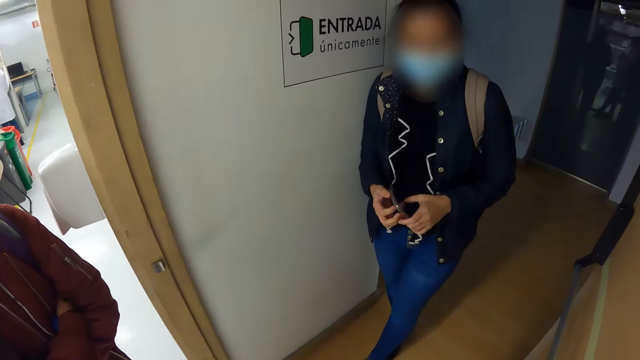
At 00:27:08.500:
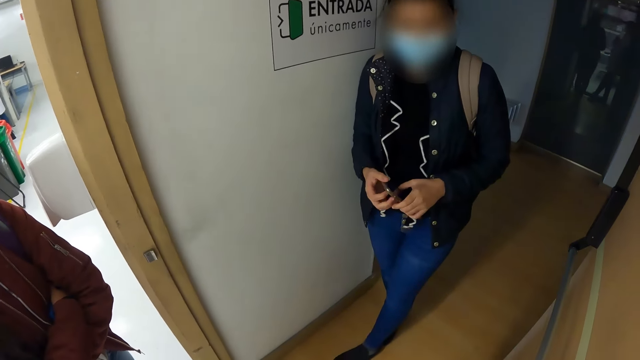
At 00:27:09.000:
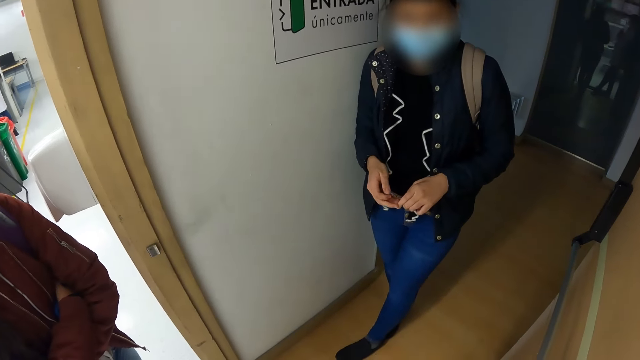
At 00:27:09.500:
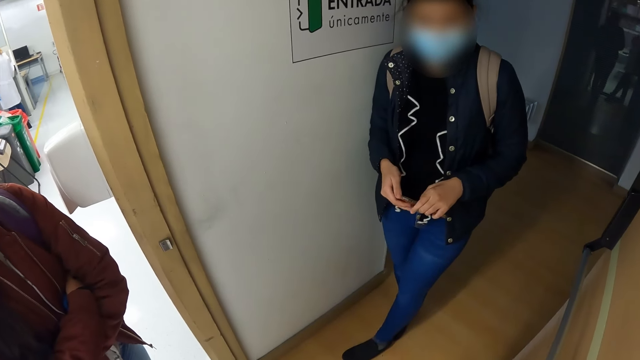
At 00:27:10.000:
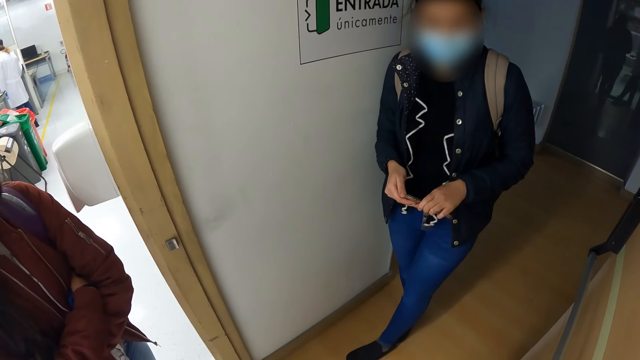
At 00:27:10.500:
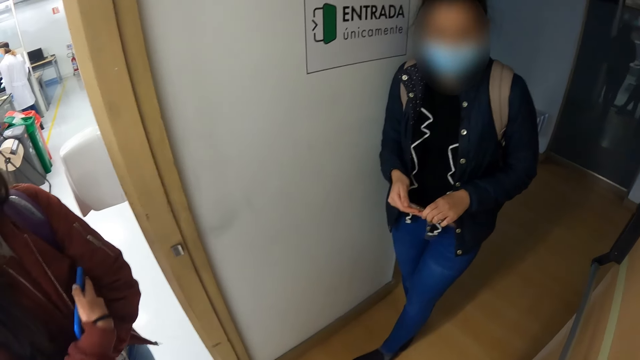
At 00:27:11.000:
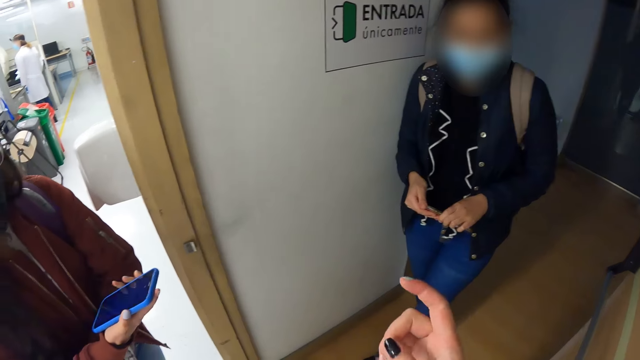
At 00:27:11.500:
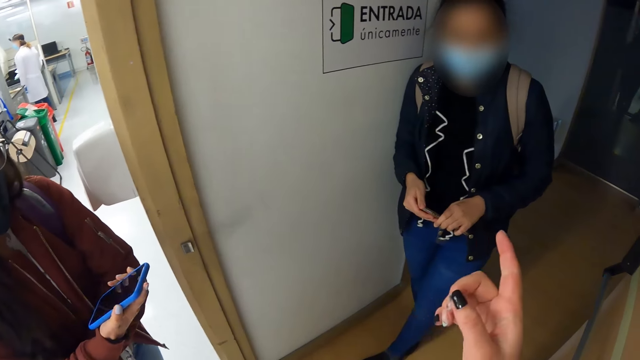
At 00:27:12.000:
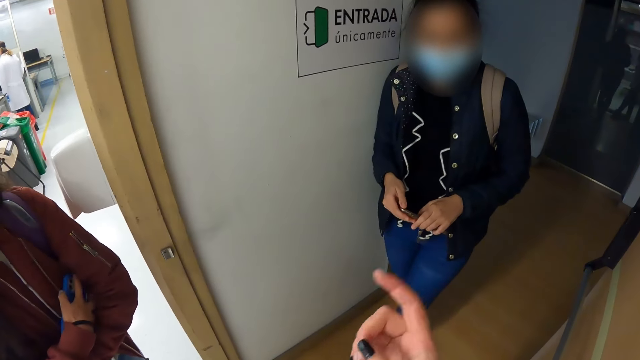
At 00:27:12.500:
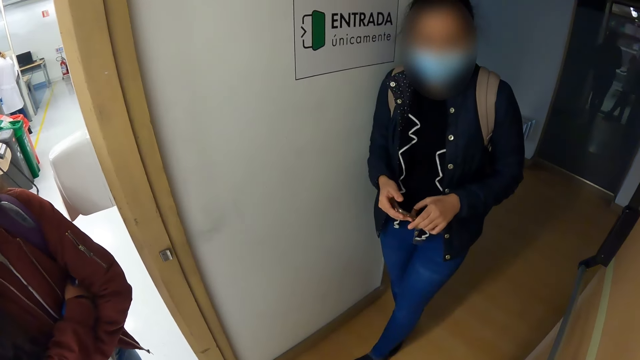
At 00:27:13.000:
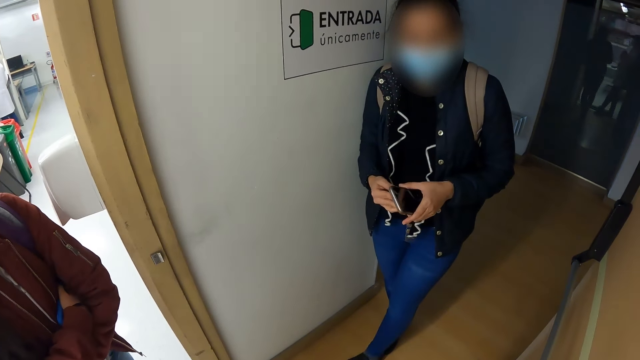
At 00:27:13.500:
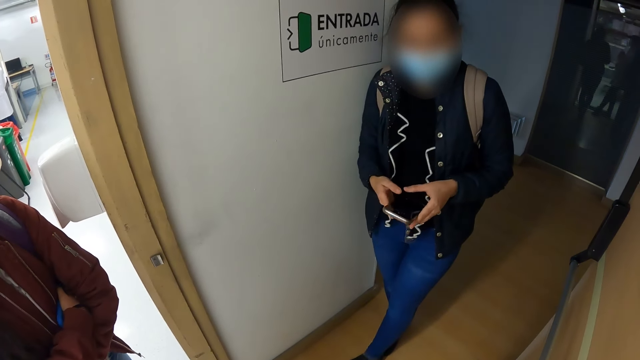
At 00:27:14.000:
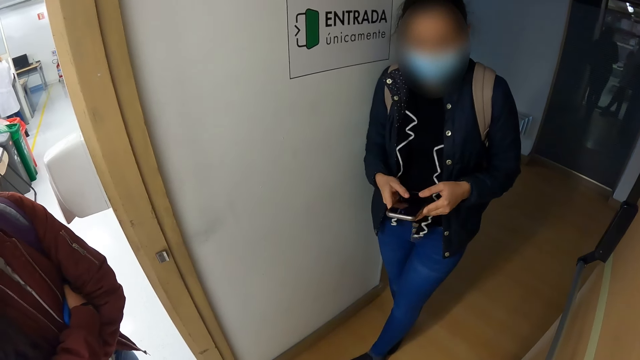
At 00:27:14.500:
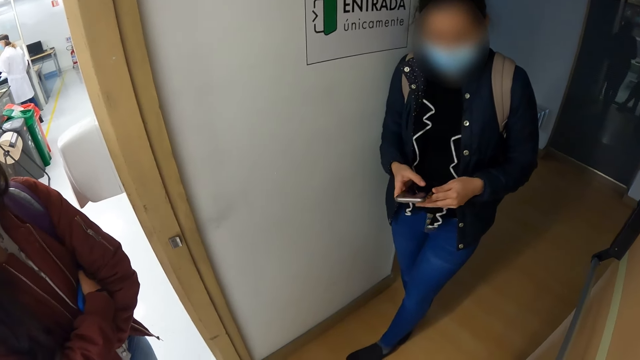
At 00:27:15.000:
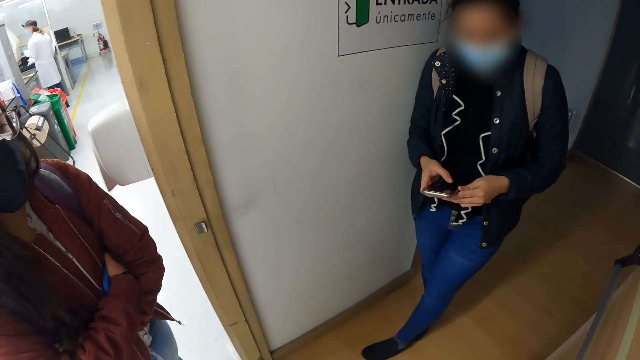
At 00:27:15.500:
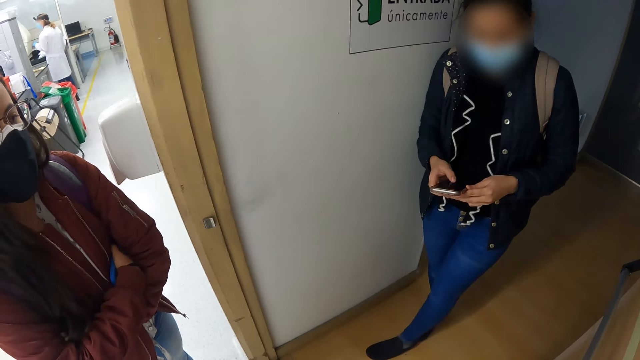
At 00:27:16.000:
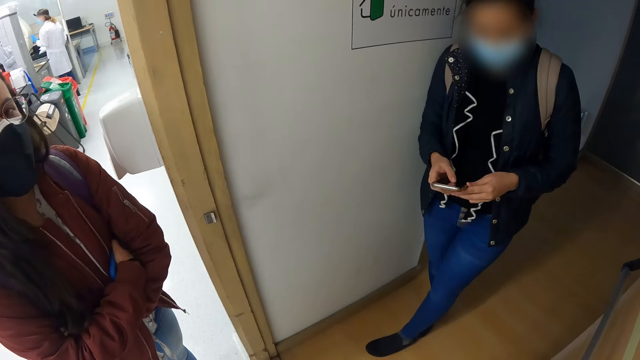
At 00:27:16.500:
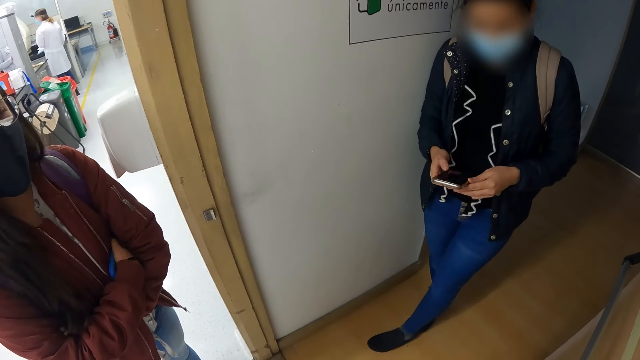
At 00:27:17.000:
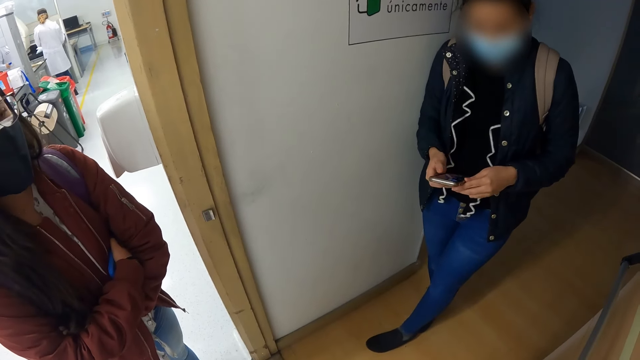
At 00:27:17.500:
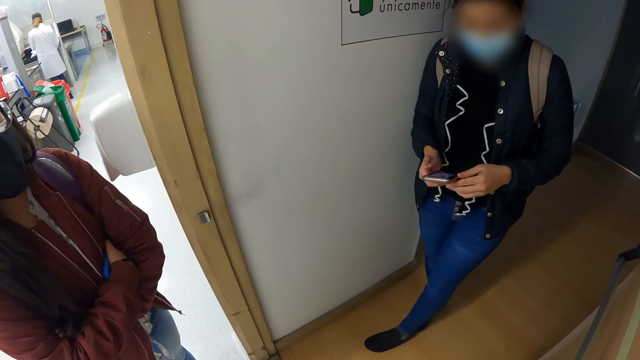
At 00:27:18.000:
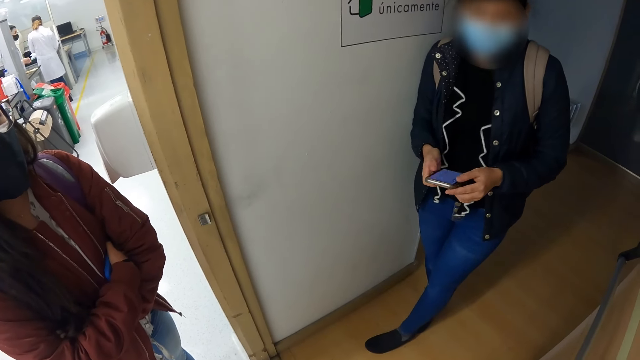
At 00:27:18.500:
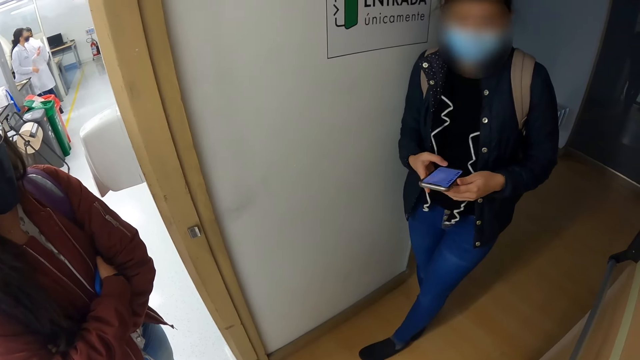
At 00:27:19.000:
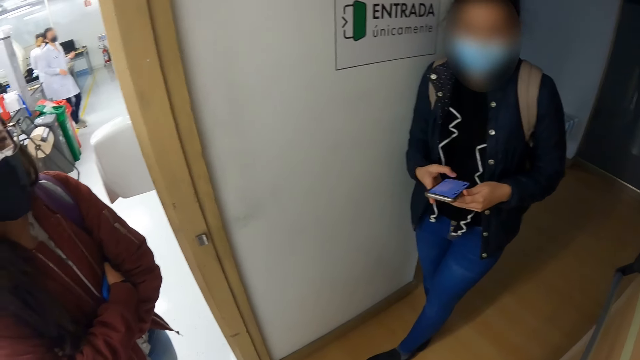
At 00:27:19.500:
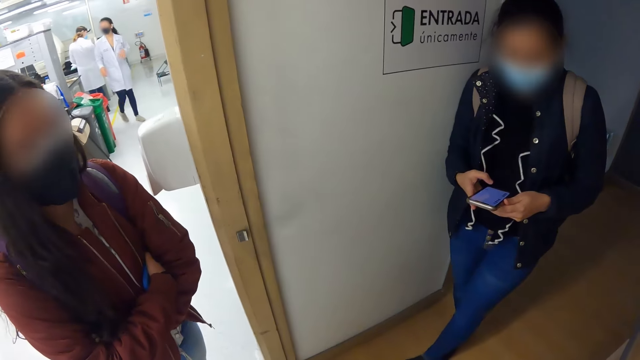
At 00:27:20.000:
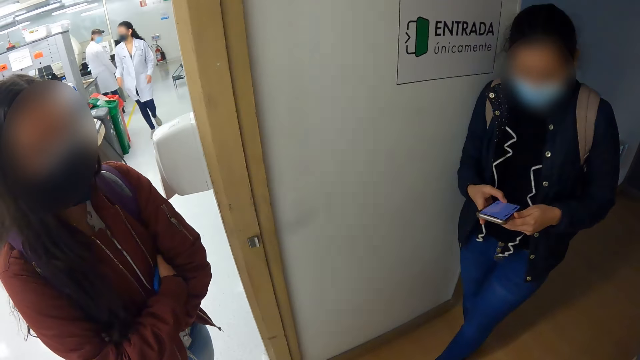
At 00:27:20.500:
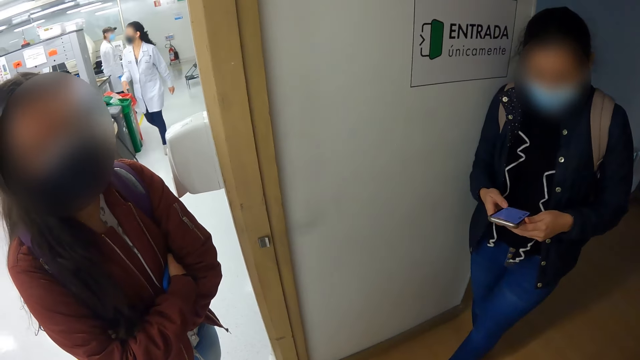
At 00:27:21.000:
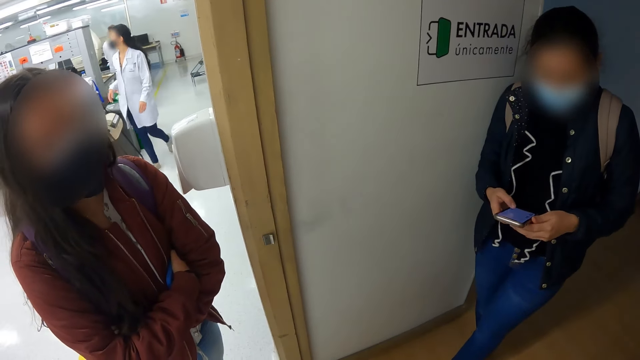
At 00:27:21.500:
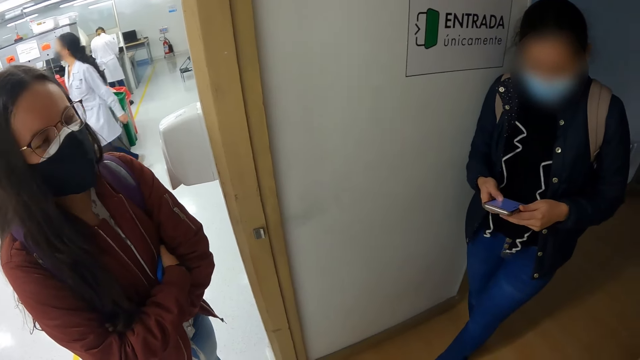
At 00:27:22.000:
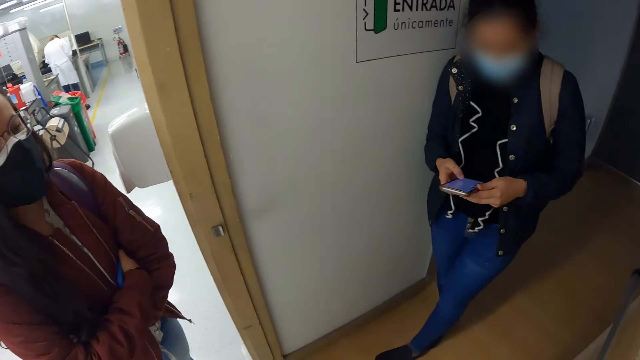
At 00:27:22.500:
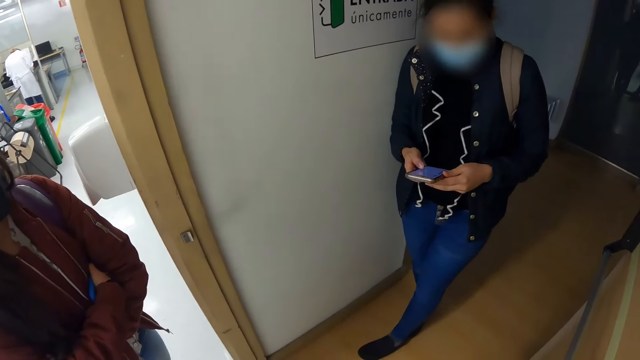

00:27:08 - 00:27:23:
A woman holds a phone with both hands. A person looks at the phone. The camera wearer points at the woman. The woman operates the phone in her hands. The woman holds the phone with both hands. Another woman uses the phone. Another person converses with the camera wearer.

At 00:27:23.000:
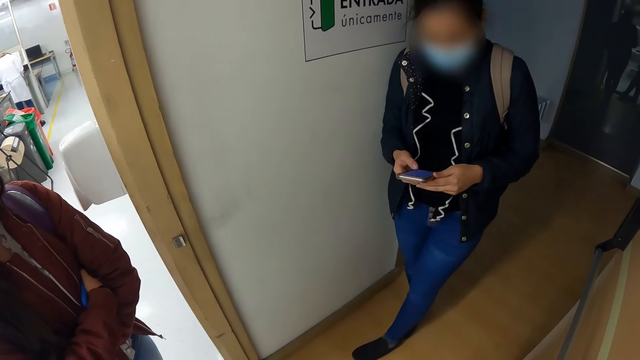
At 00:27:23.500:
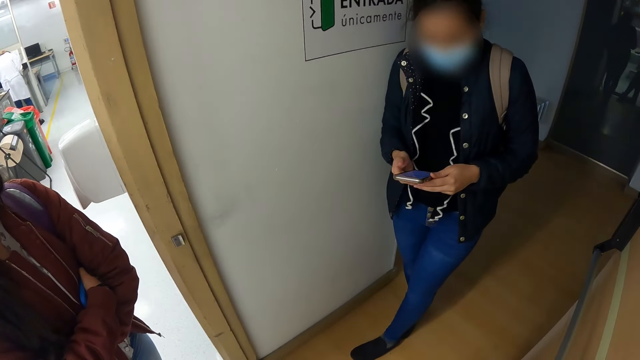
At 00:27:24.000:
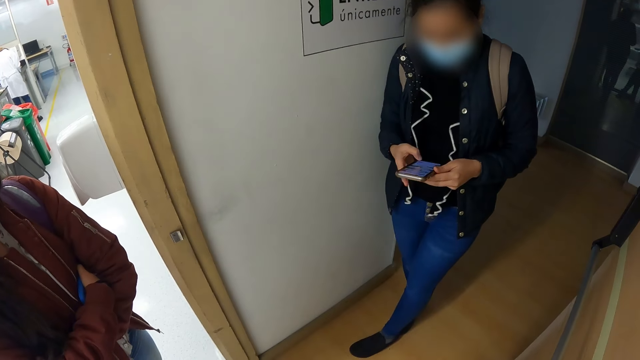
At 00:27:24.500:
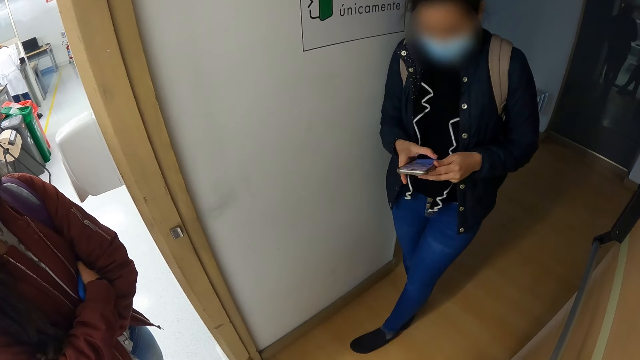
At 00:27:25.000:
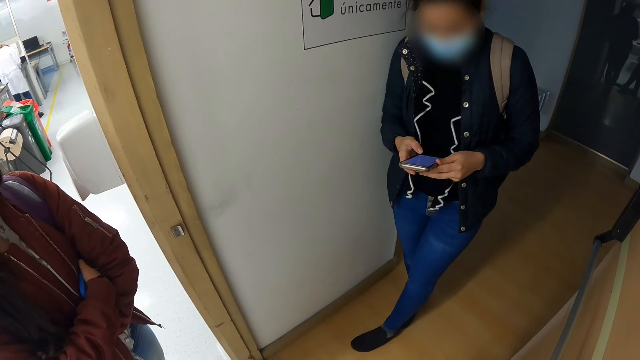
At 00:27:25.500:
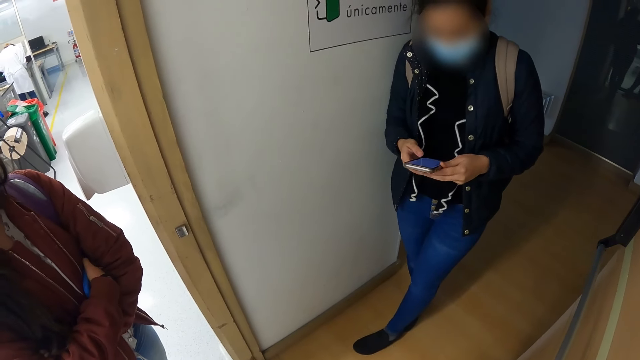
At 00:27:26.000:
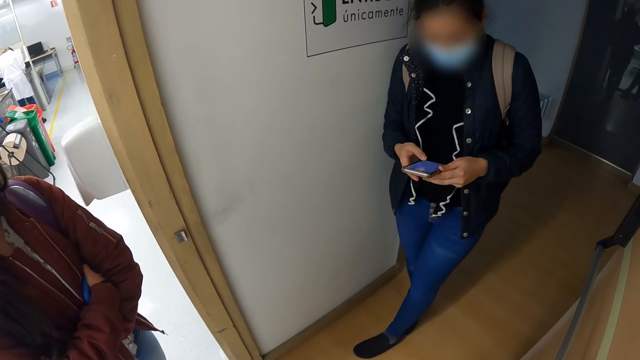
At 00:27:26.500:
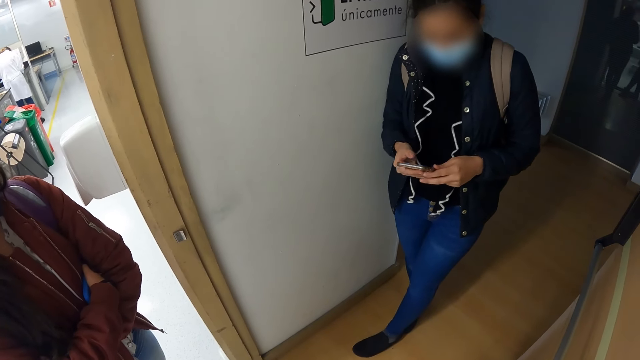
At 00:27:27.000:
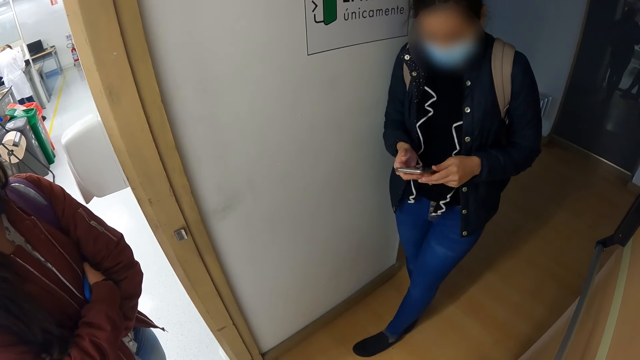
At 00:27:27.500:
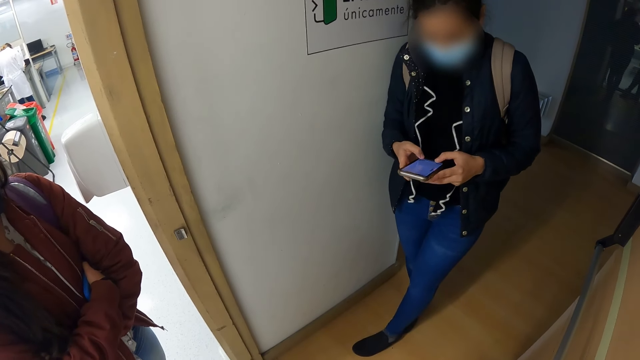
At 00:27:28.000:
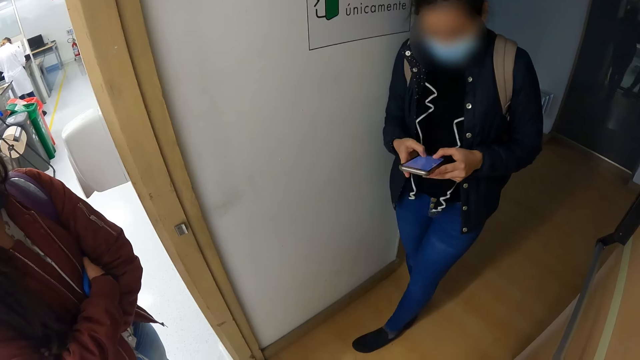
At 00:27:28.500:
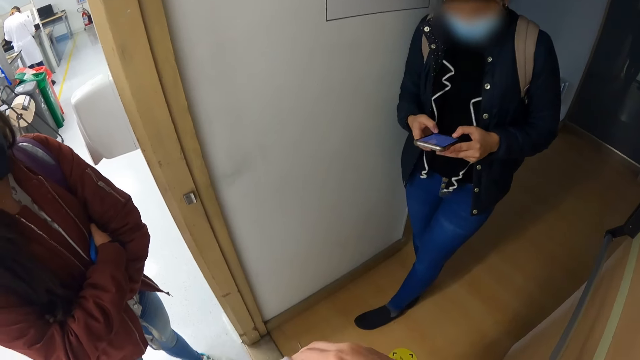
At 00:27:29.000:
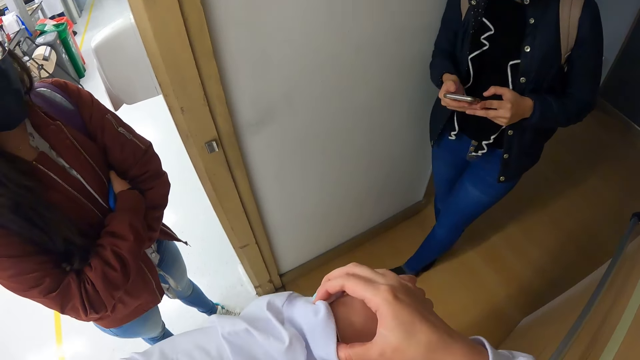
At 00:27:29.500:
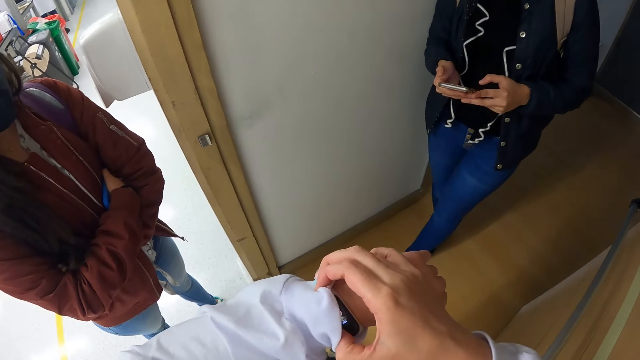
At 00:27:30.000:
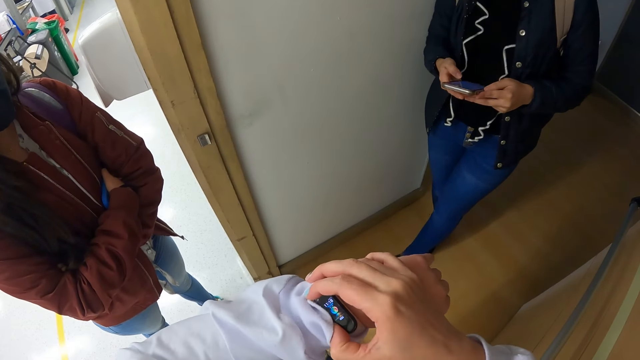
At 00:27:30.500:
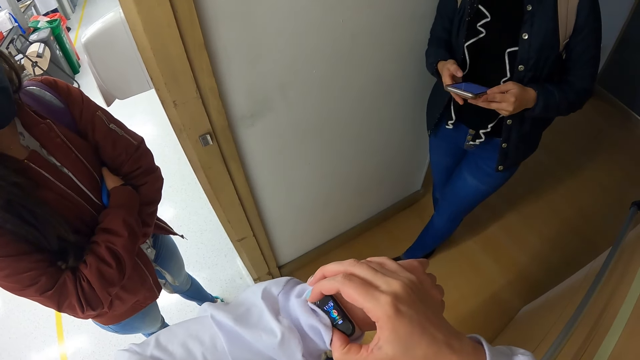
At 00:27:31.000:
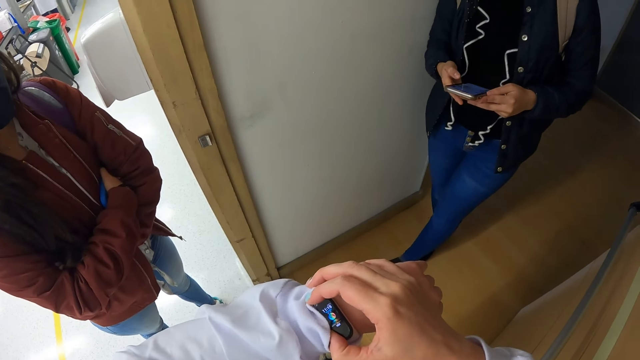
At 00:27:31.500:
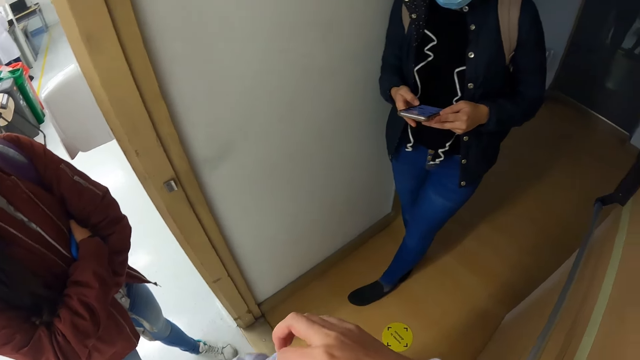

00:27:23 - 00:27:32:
The camera wearer looks at the watch.
